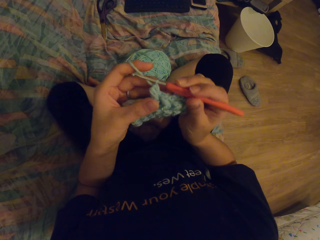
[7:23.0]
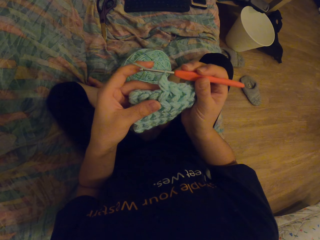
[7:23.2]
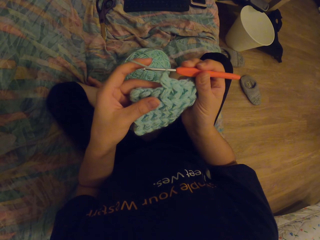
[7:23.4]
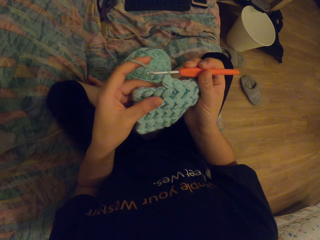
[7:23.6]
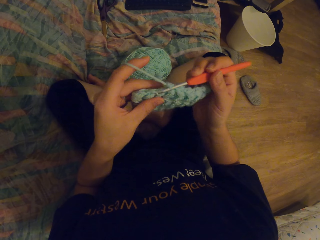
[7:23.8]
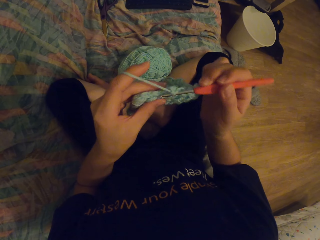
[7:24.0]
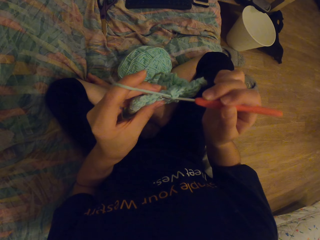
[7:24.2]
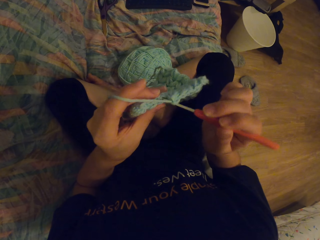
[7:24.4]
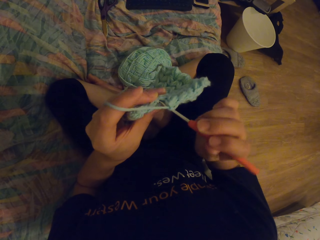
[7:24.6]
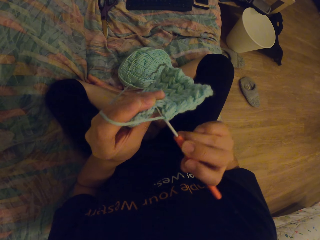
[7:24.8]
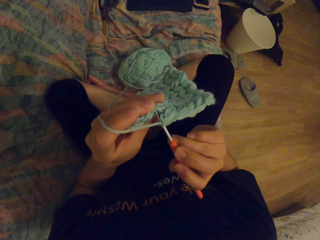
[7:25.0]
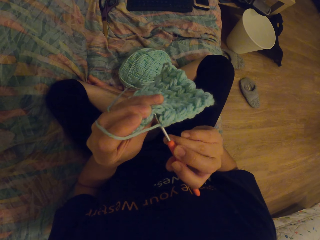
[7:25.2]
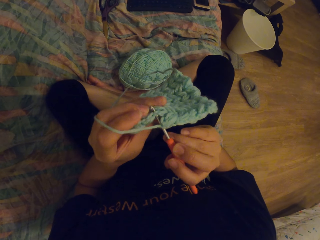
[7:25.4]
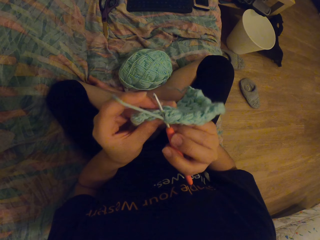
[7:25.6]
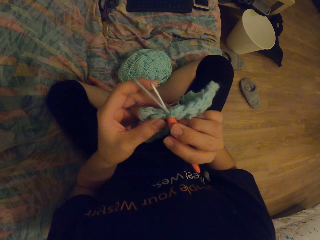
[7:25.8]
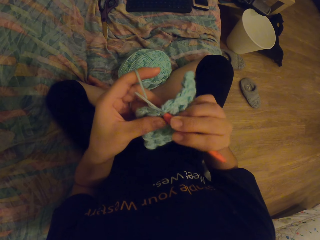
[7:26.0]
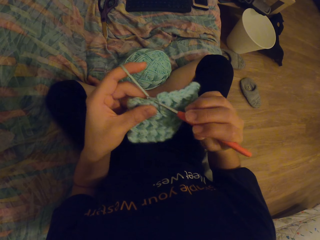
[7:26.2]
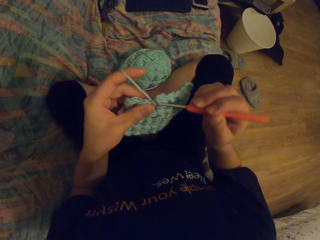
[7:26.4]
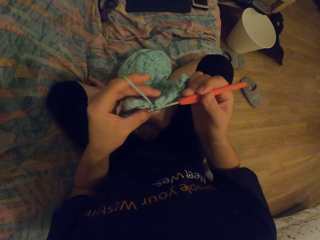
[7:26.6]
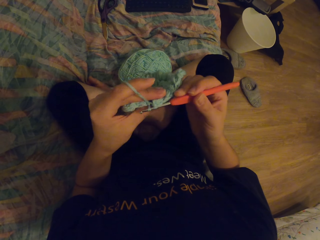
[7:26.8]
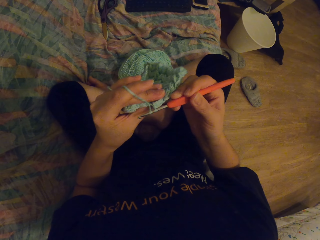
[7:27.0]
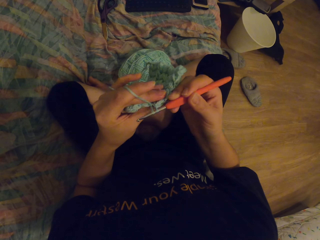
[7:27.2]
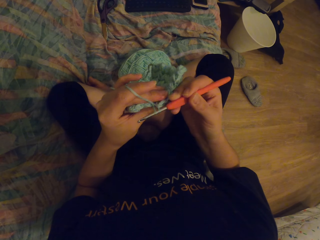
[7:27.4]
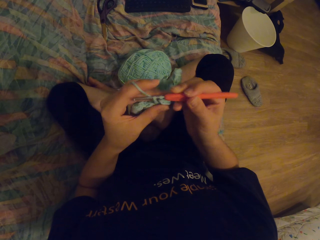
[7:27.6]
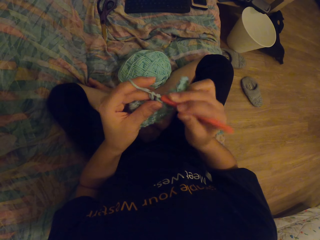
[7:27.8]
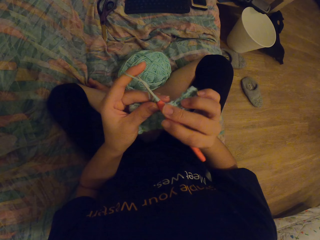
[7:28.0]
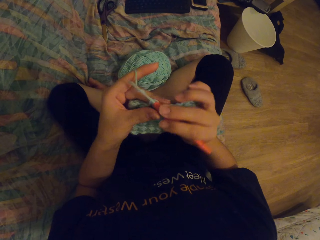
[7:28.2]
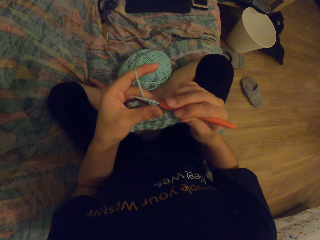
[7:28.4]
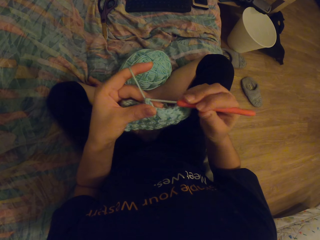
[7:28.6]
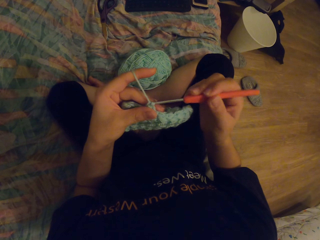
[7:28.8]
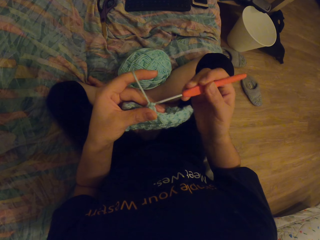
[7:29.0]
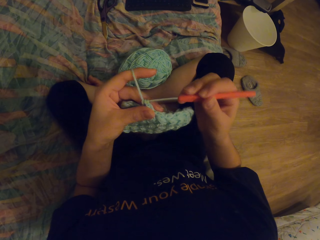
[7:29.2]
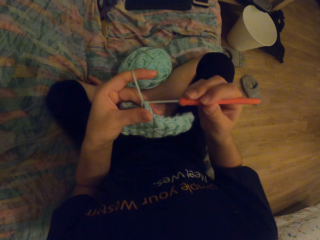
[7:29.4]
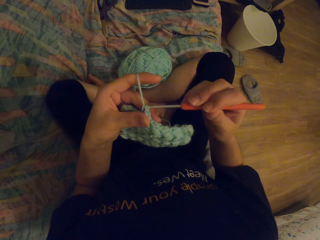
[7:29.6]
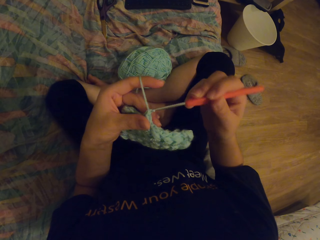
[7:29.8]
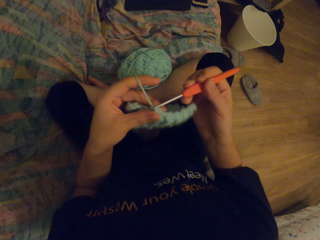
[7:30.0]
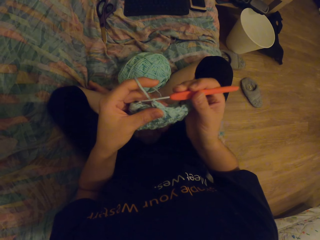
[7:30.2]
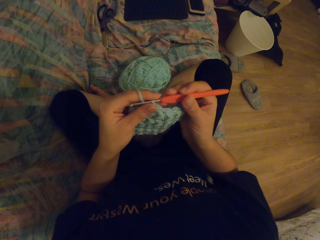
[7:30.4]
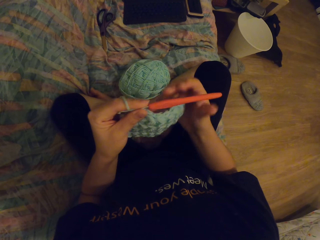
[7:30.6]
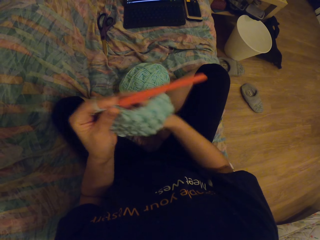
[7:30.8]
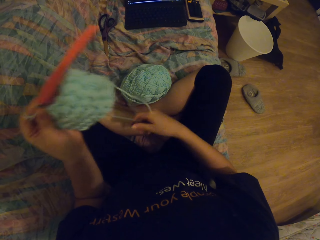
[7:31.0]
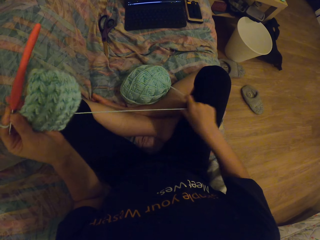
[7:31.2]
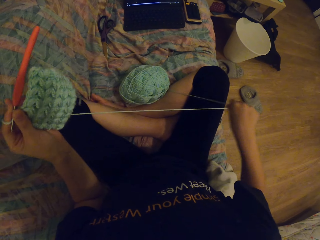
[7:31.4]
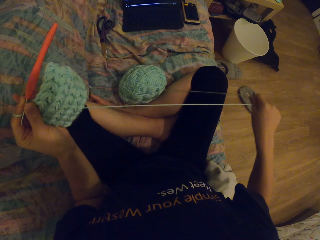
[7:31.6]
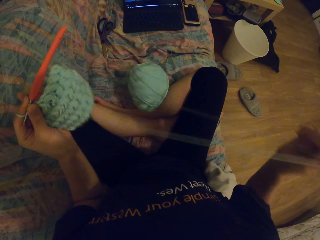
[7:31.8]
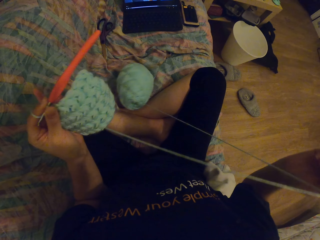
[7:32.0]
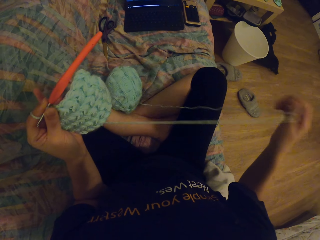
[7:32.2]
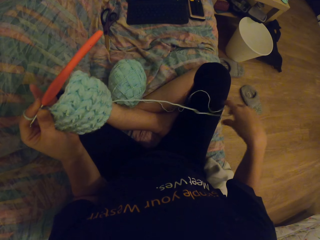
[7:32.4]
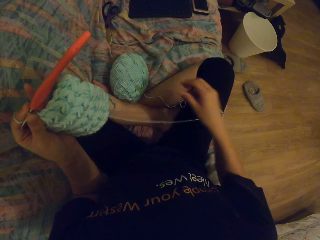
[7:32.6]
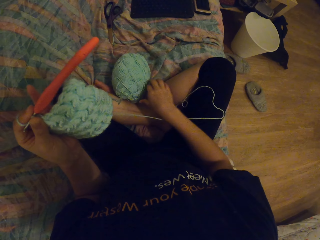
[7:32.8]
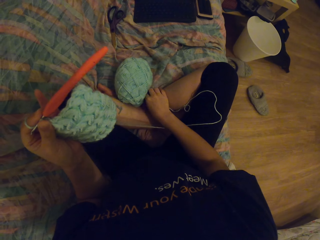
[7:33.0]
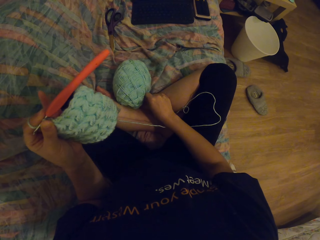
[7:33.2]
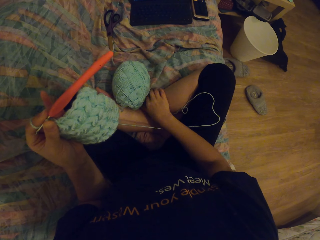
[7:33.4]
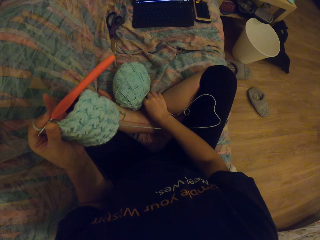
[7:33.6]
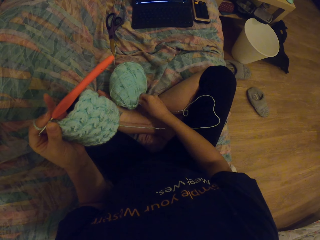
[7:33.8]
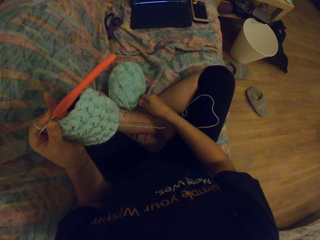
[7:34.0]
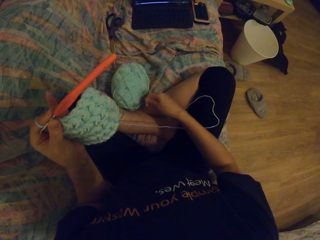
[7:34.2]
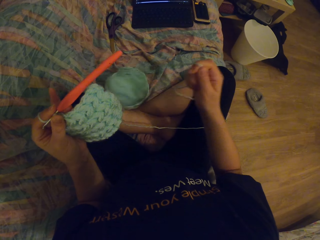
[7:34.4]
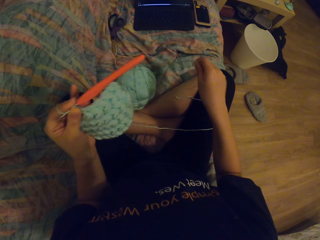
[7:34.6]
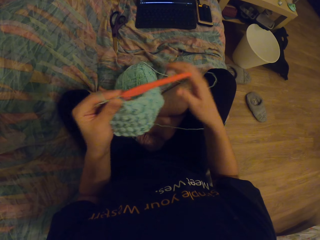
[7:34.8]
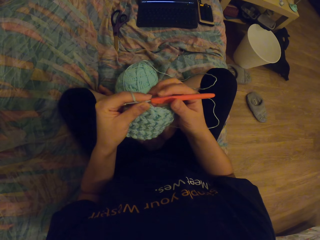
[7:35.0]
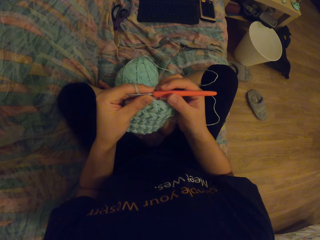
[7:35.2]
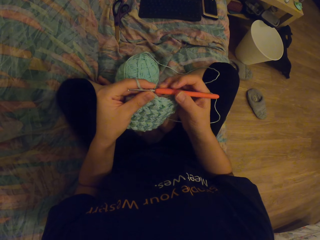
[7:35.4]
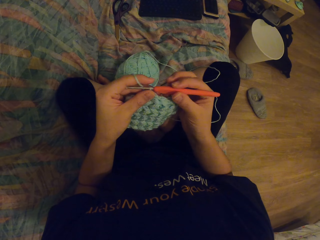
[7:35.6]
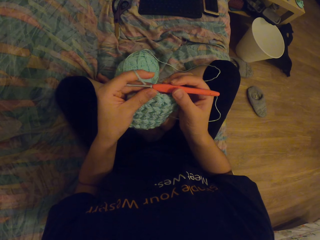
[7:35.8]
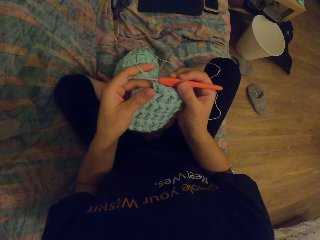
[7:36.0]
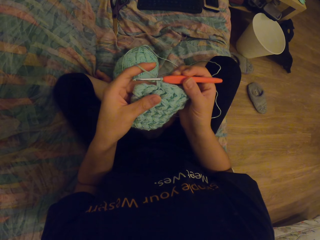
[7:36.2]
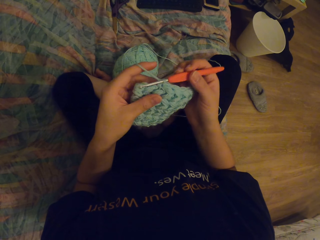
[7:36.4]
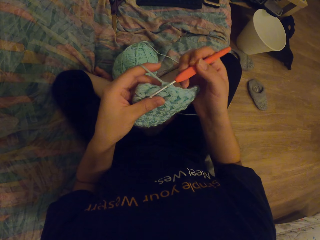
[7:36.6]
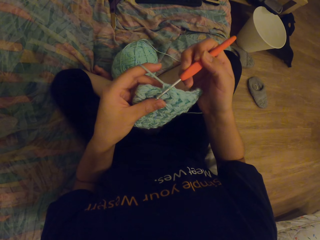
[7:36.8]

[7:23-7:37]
The camera wearer knits a garment with a needle. They remove yarn. They pull knitting thread.

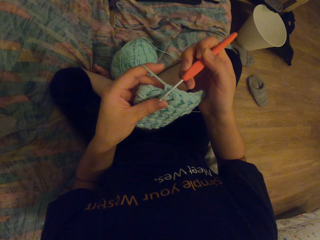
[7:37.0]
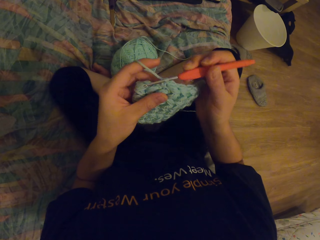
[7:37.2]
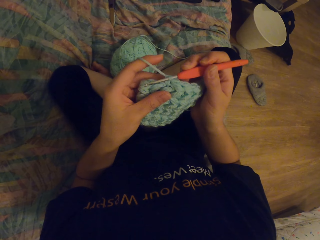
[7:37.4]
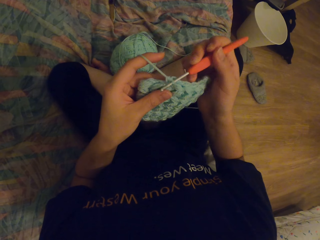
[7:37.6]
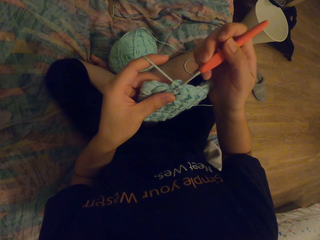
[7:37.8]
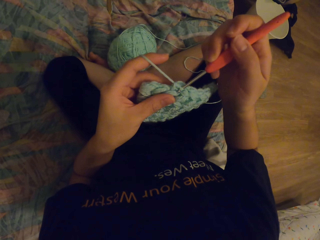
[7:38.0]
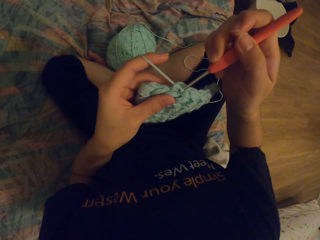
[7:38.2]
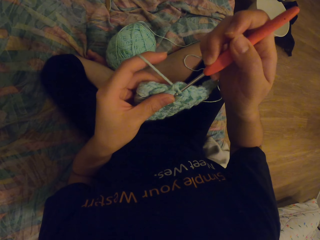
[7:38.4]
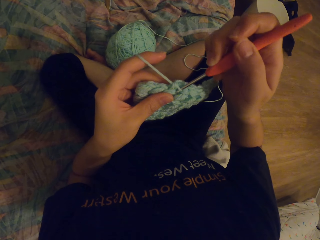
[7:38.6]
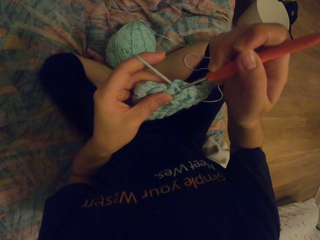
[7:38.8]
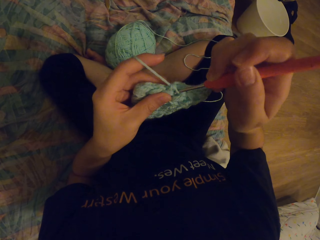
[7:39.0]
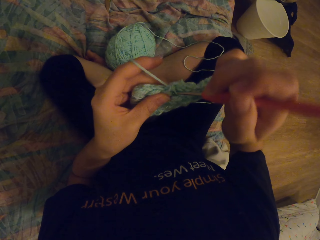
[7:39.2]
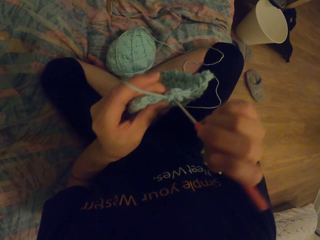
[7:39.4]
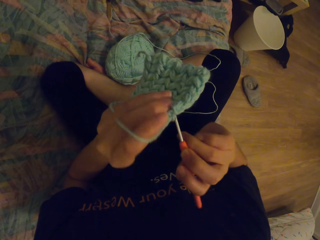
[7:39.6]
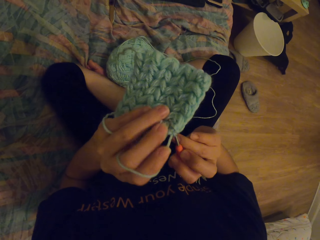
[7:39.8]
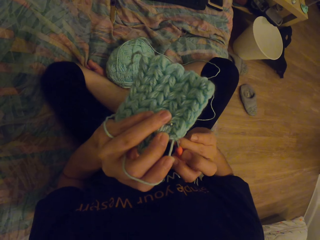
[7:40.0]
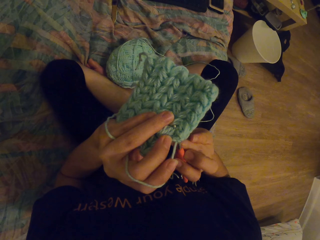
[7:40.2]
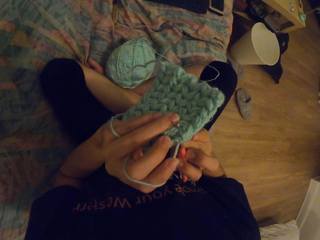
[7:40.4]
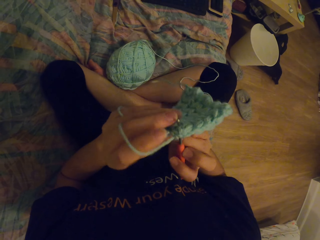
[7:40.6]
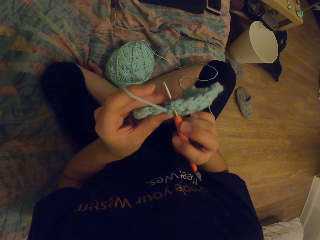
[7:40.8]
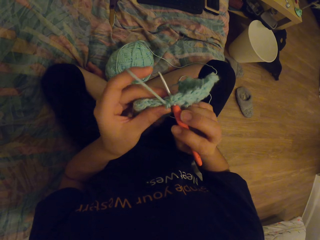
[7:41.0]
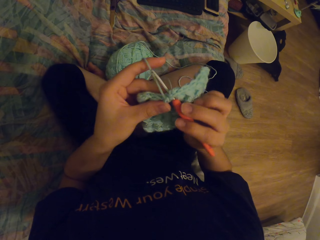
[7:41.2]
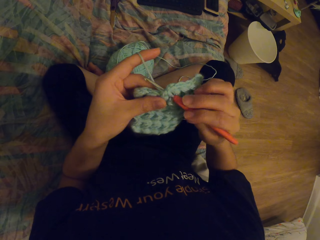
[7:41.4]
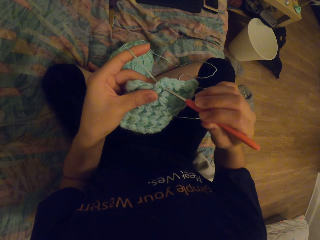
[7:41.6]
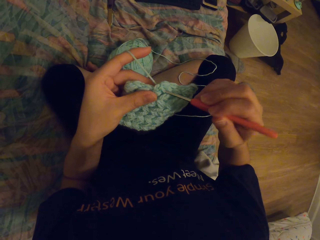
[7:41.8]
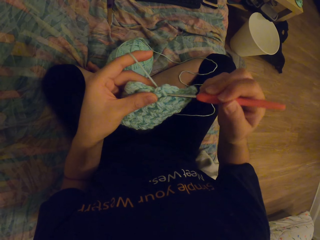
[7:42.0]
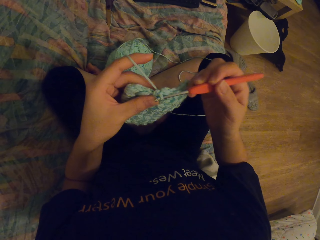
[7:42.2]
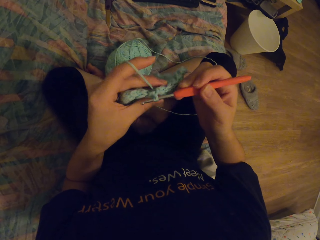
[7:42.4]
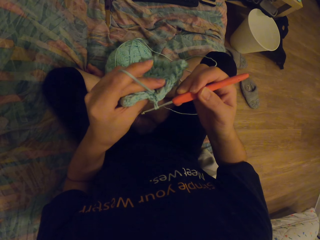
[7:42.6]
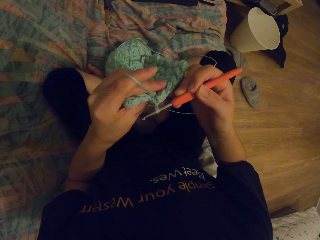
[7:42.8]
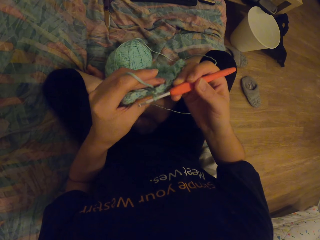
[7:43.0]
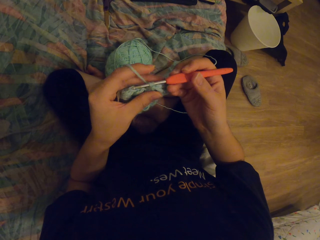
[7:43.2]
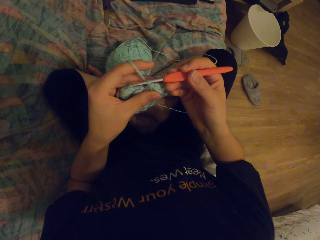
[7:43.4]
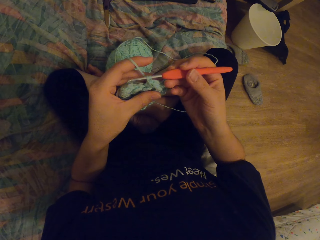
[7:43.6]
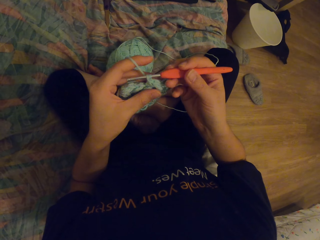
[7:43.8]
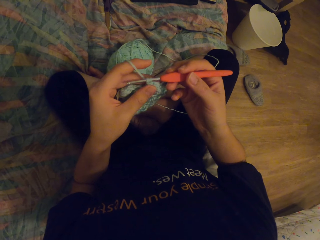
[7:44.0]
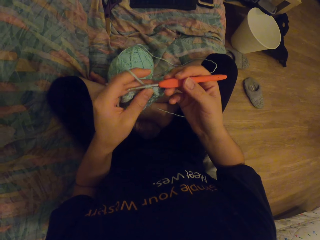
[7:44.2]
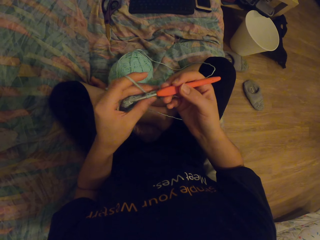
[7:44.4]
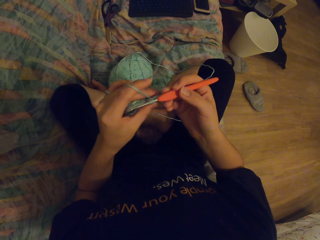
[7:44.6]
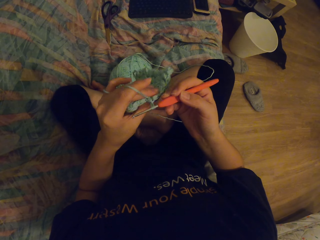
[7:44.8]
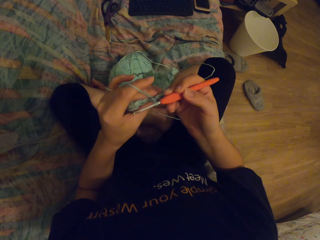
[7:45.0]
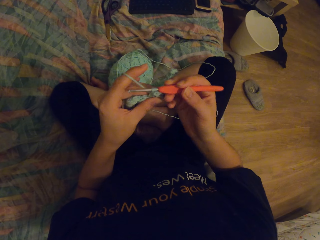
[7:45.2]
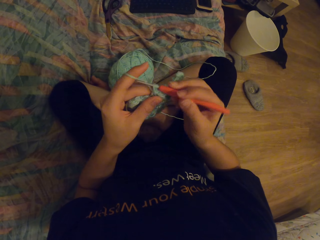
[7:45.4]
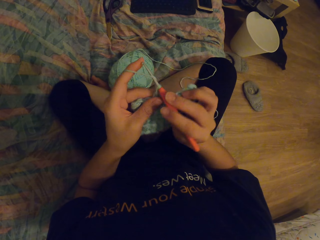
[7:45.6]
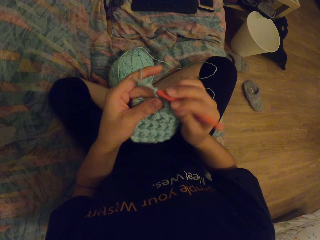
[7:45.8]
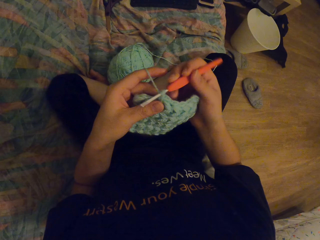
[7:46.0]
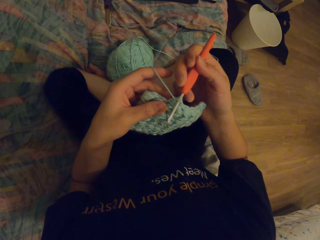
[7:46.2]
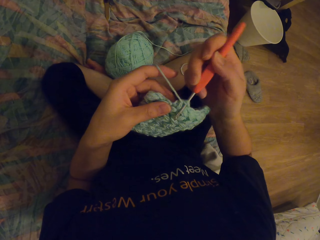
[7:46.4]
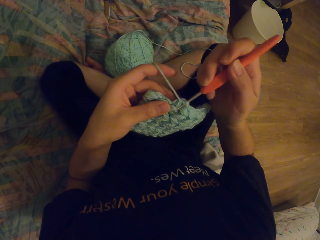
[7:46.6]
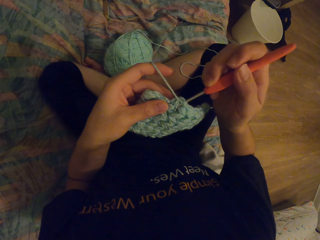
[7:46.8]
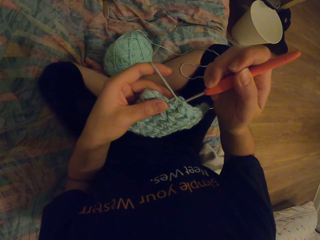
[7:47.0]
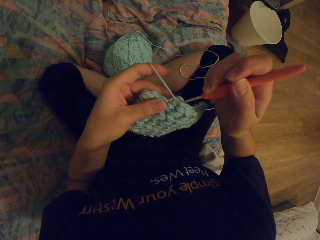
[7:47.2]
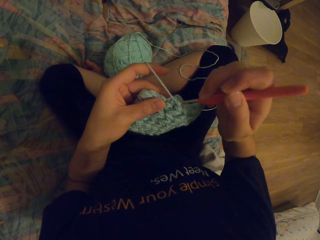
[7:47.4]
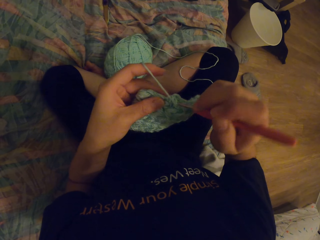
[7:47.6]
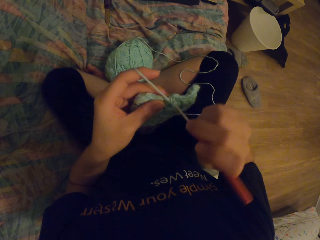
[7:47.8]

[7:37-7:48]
The camera wearer knits a garment with a needle.
